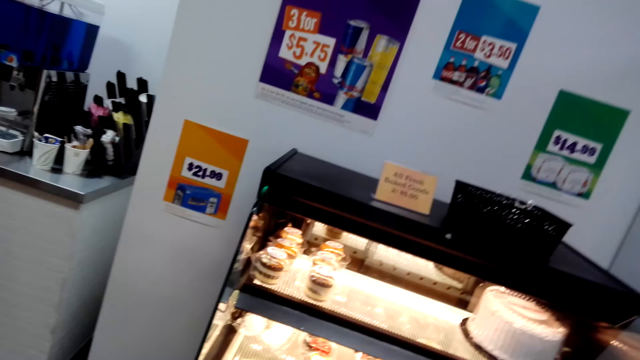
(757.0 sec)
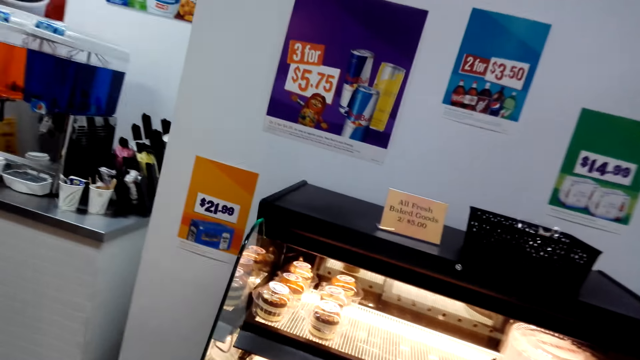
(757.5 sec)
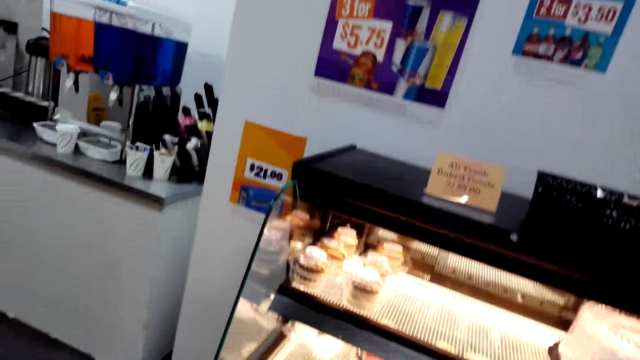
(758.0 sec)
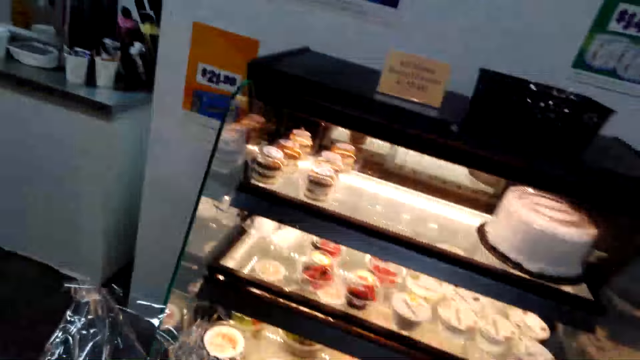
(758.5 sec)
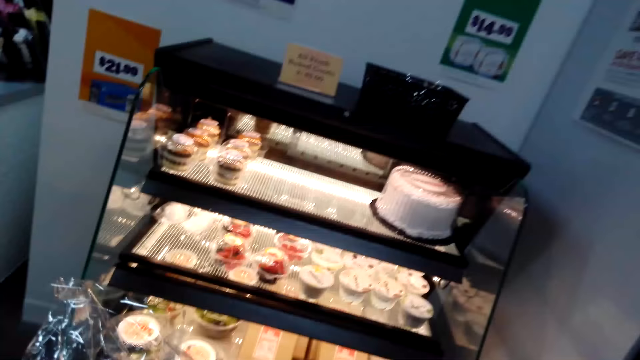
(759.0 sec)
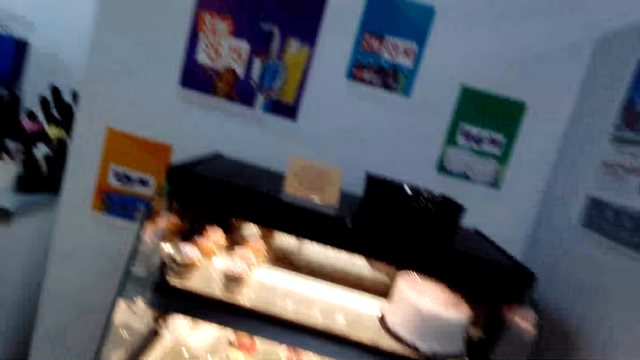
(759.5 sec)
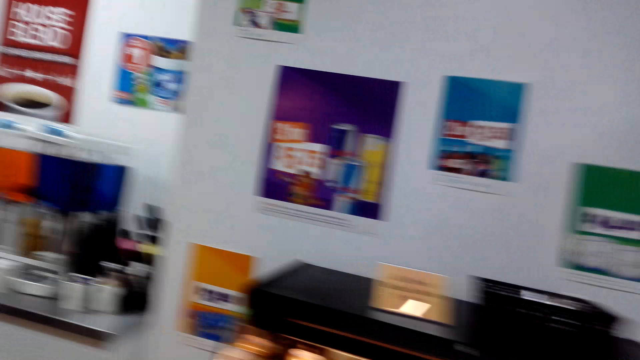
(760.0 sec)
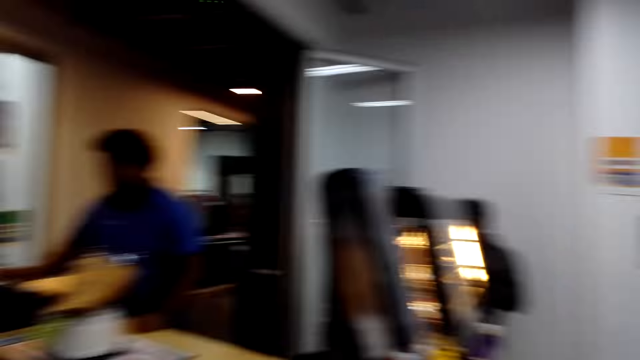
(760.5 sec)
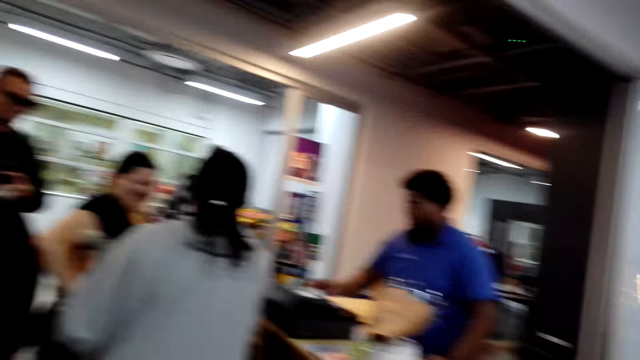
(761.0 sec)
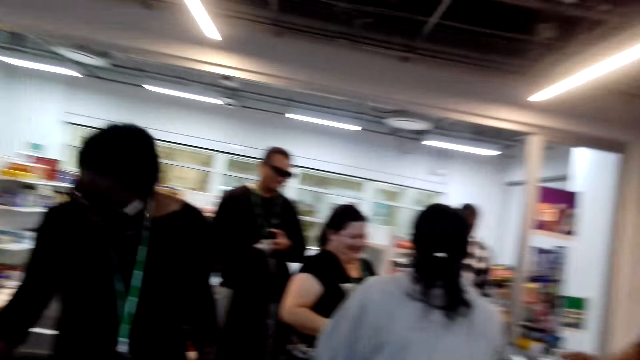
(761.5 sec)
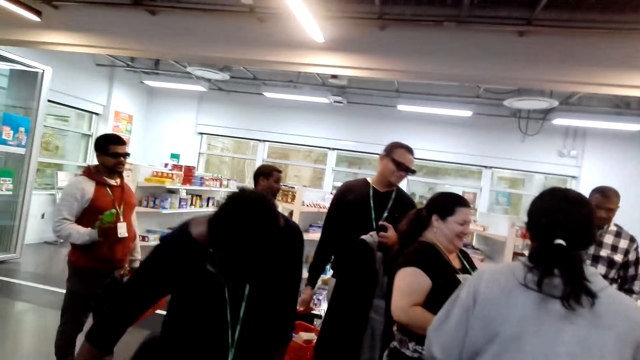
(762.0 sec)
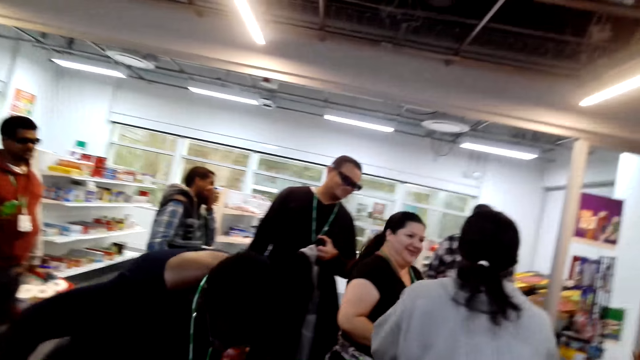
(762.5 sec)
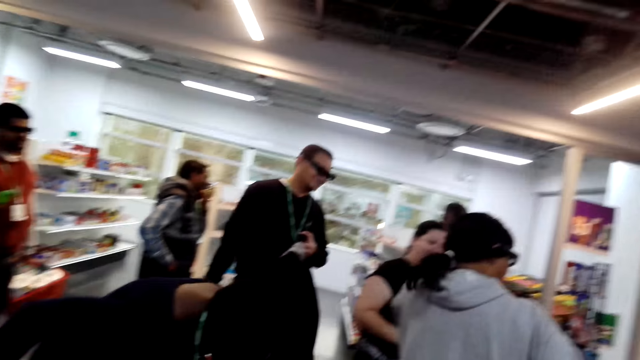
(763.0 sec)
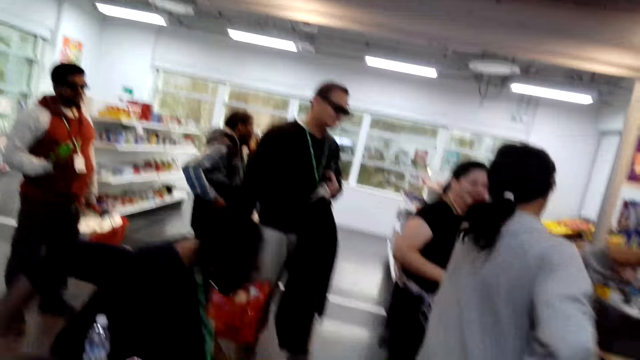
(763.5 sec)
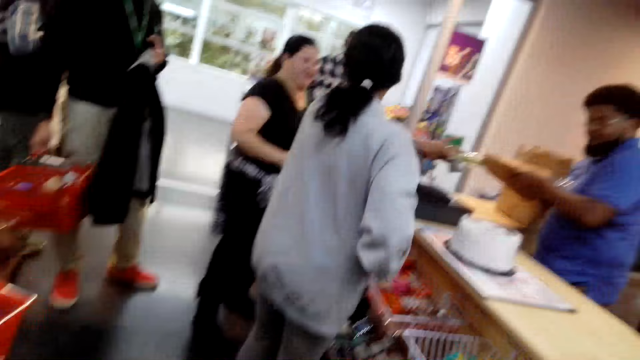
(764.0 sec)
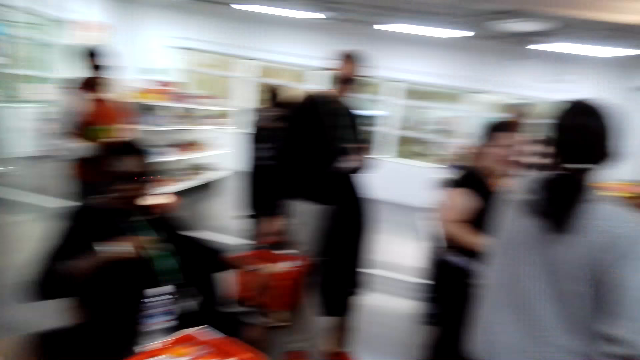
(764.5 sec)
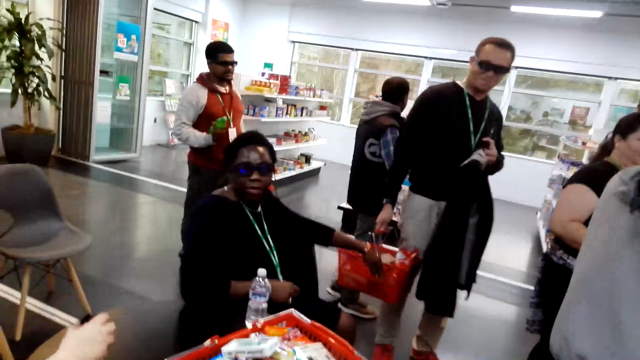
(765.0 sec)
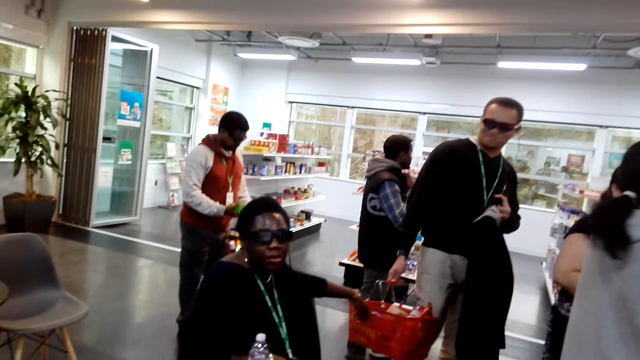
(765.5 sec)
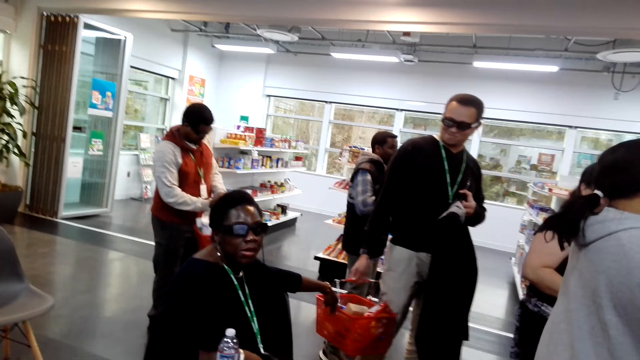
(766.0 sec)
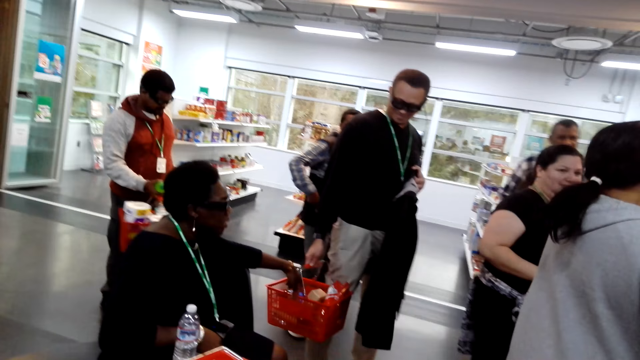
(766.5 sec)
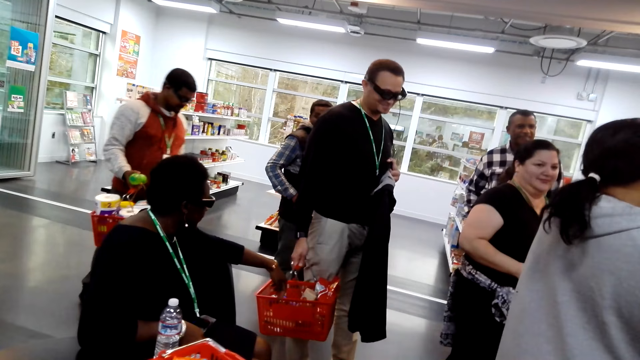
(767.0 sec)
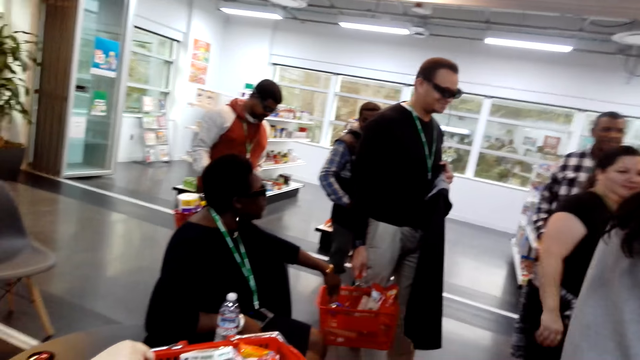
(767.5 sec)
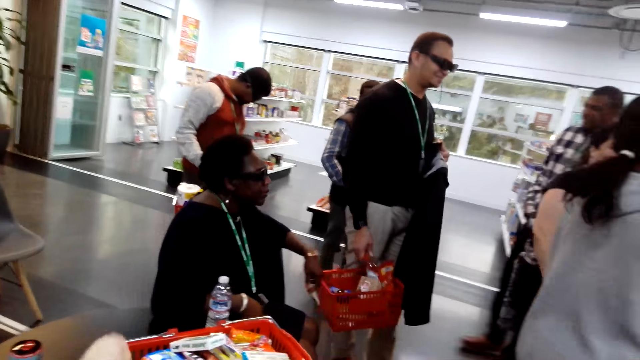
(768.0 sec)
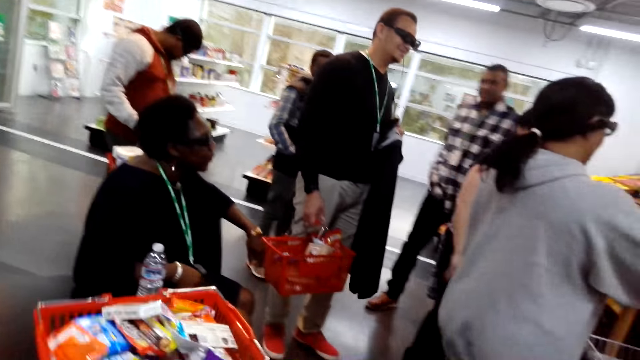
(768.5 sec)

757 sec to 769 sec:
The camera wearer stares around the supermarket. A man picks up and touches the calculator. A woman laughs. Another woman sits. Another man stands in a queue.

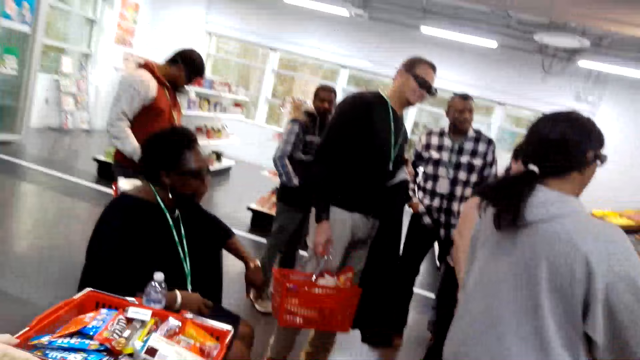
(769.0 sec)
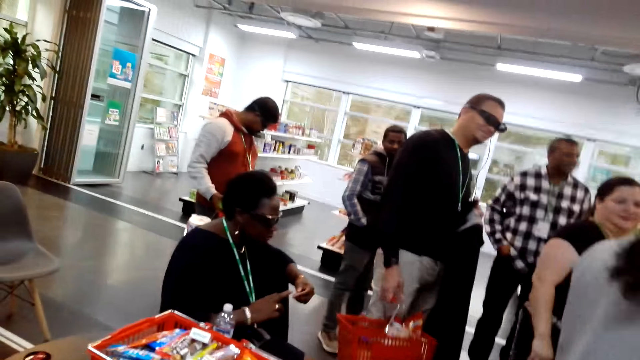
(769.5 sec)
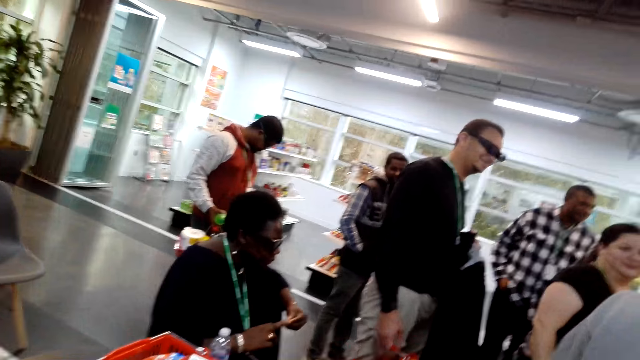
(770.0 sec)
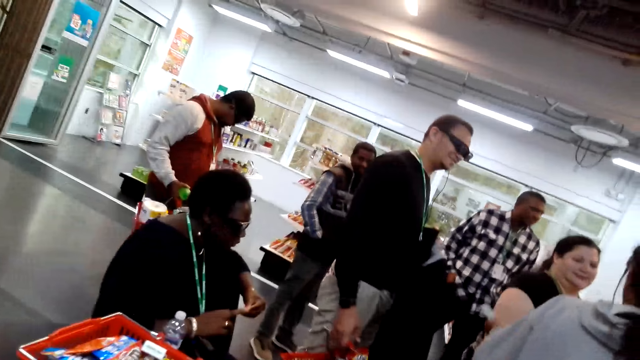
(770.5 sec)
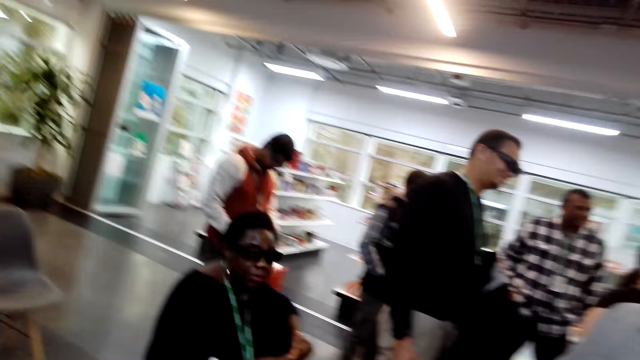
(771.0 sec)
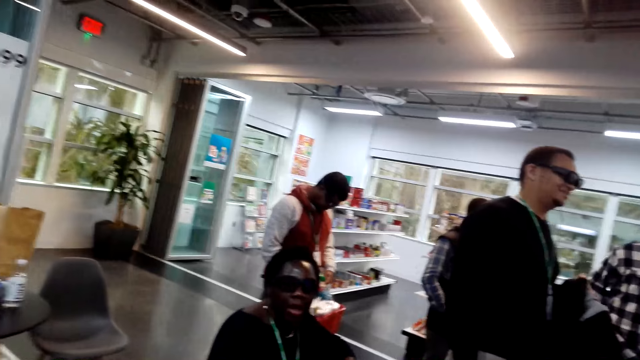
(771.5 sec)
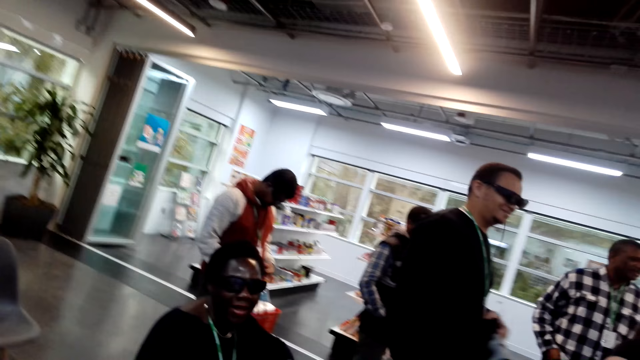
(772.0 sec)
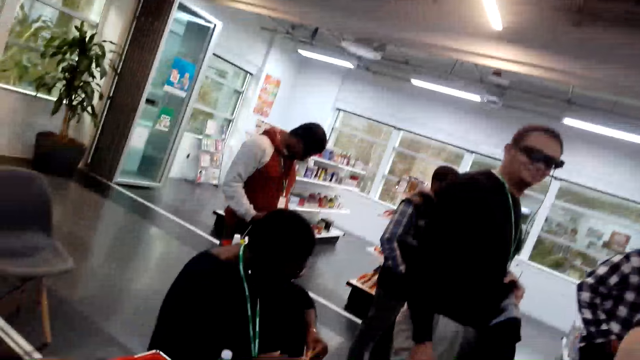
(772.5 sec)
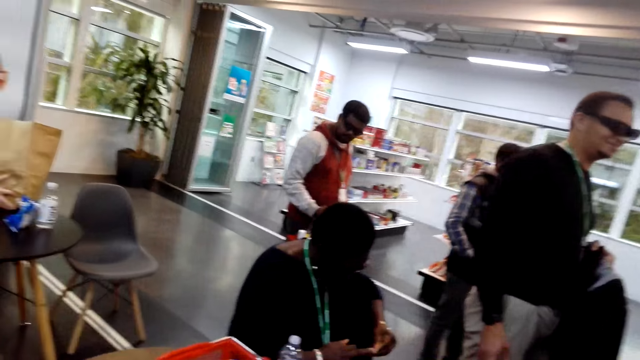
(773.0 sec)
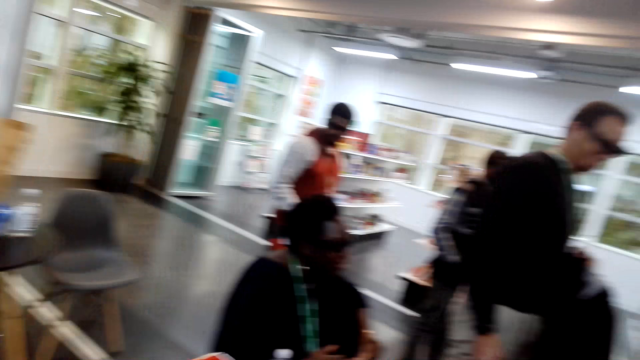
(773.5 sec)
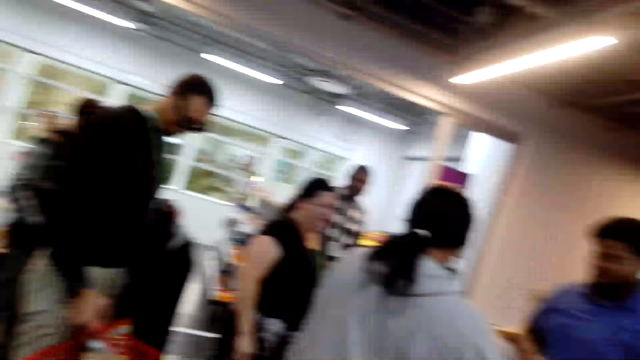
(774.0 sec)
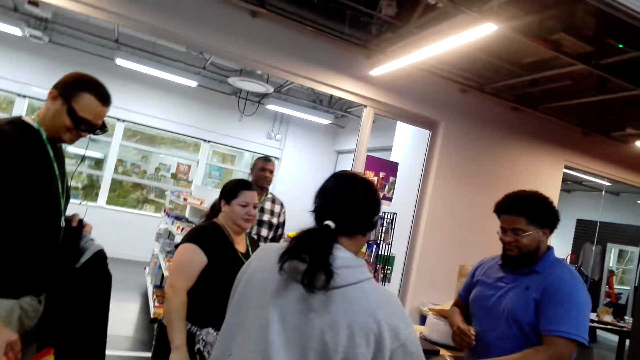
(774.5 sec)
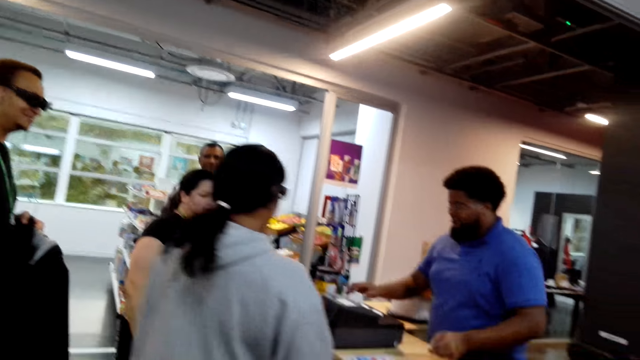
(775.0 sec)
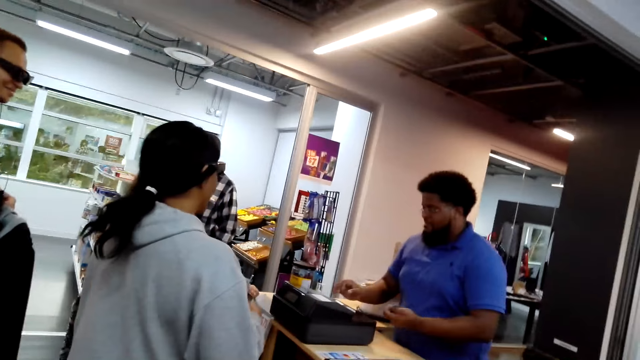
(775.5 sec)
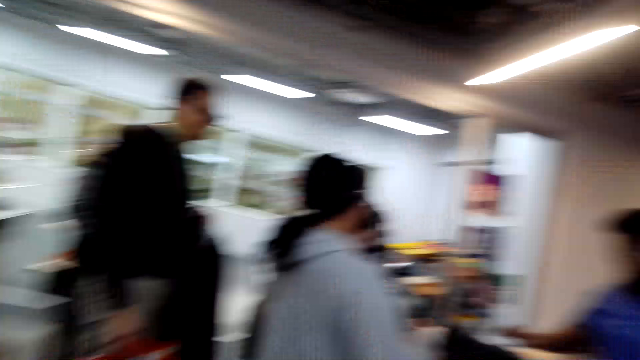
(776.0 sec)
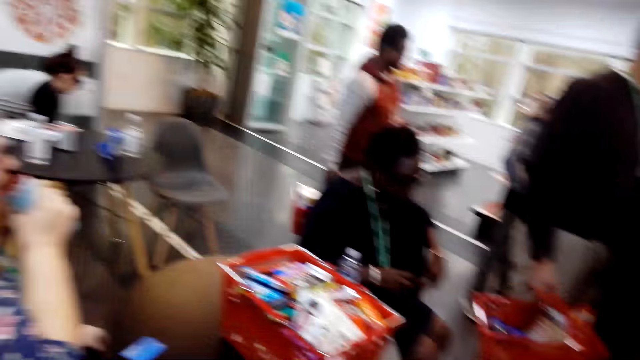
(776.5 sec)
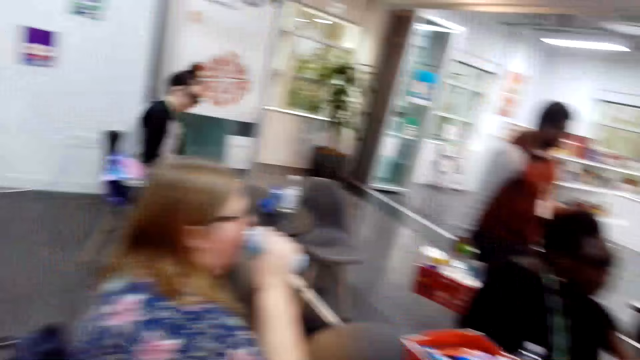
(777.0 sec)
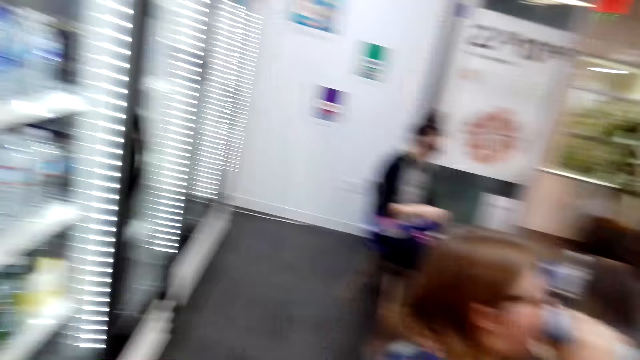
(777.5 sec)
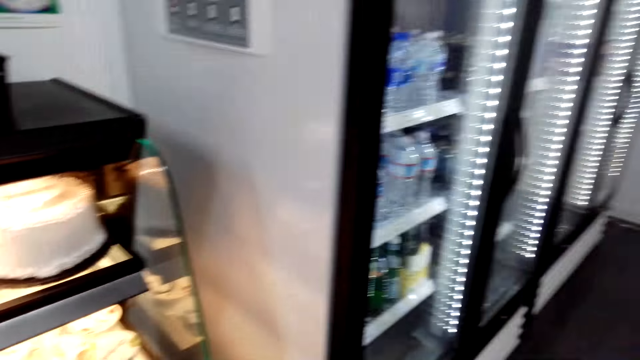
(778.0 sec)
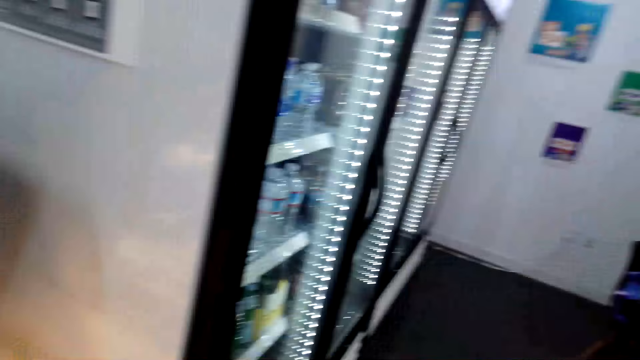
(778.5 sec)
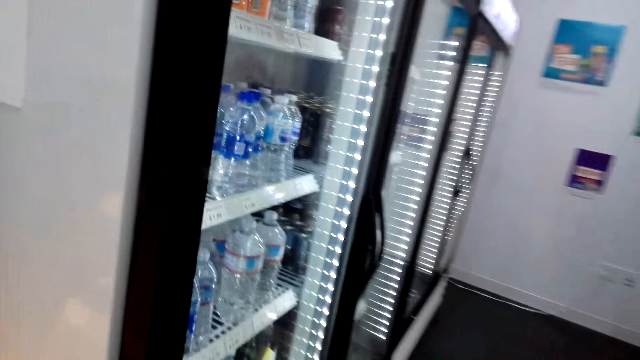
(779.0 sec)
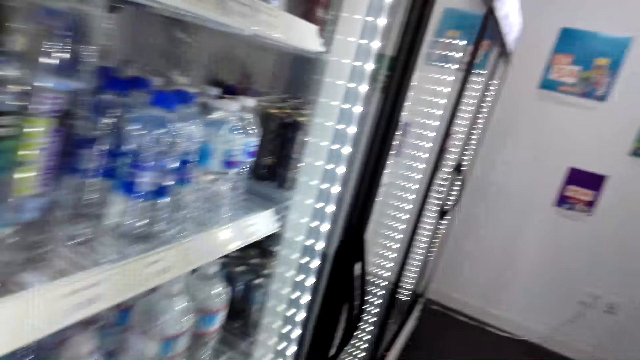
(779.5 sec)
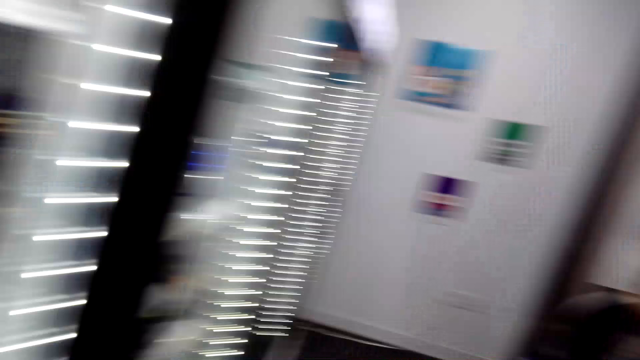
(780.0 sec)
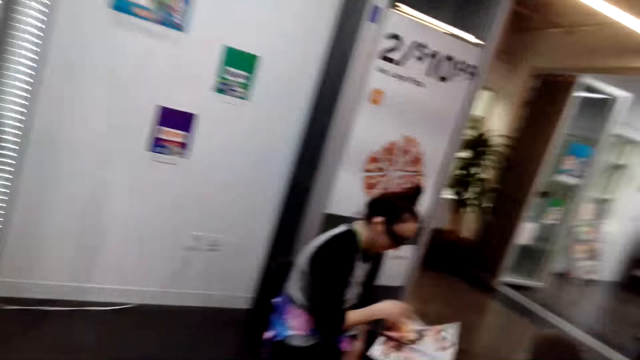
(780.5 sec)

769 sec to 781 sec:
A man checks the bucket. The camera wearer queues in the line. Another man counts the money. The camera wearer walks around. They walk around again.
